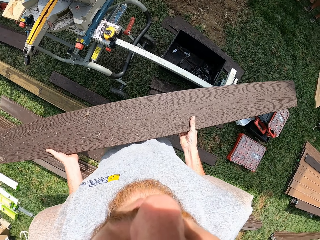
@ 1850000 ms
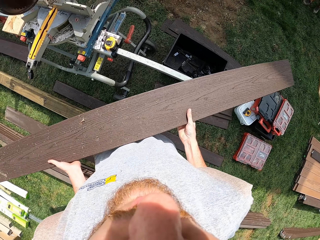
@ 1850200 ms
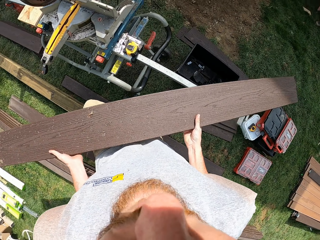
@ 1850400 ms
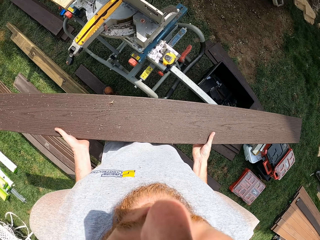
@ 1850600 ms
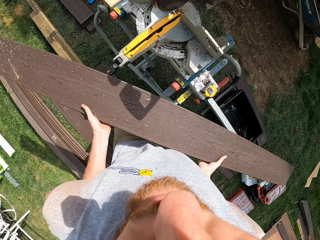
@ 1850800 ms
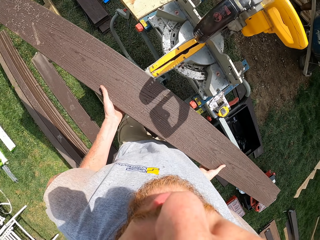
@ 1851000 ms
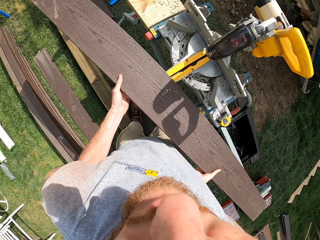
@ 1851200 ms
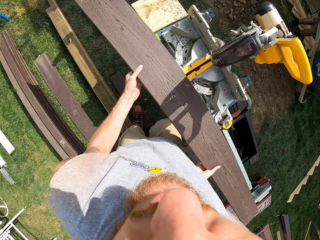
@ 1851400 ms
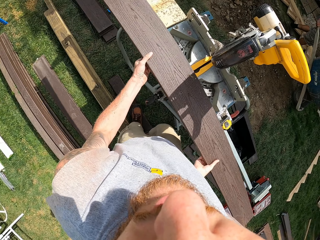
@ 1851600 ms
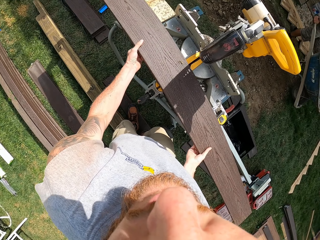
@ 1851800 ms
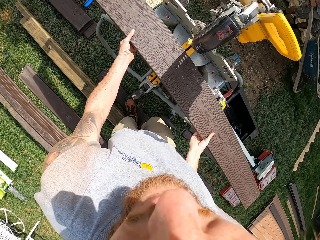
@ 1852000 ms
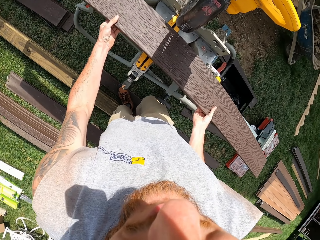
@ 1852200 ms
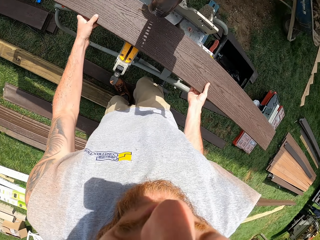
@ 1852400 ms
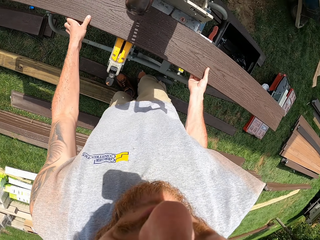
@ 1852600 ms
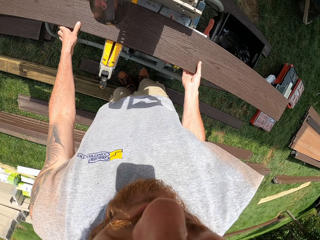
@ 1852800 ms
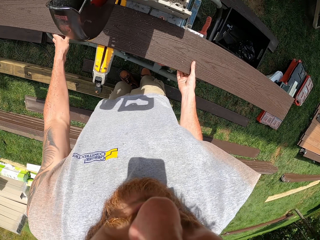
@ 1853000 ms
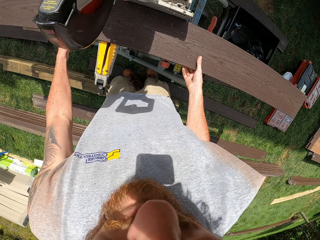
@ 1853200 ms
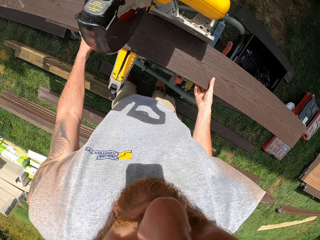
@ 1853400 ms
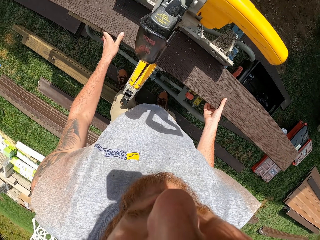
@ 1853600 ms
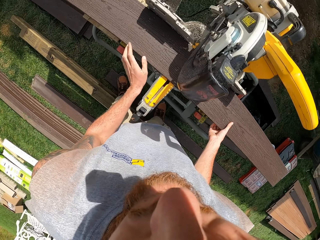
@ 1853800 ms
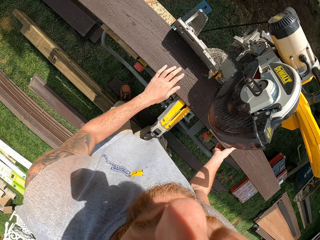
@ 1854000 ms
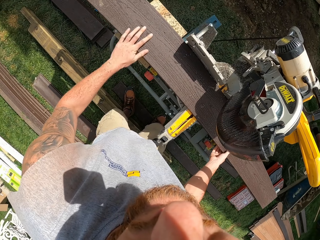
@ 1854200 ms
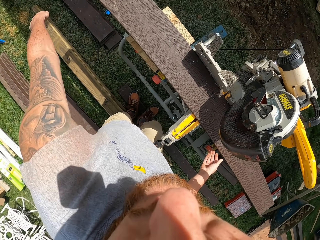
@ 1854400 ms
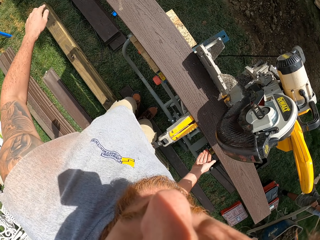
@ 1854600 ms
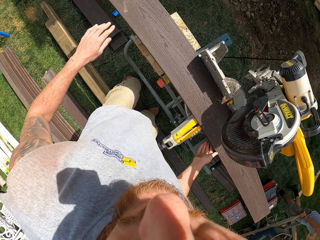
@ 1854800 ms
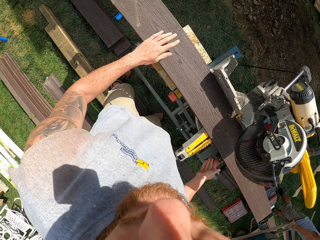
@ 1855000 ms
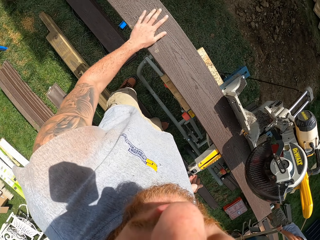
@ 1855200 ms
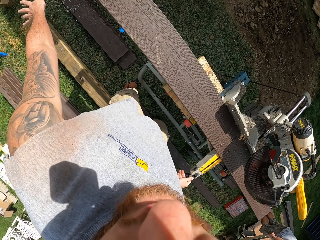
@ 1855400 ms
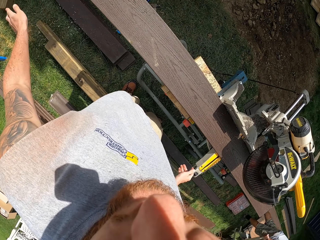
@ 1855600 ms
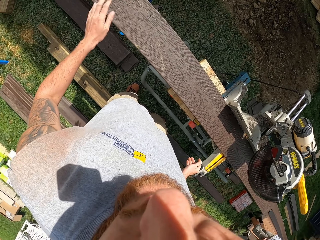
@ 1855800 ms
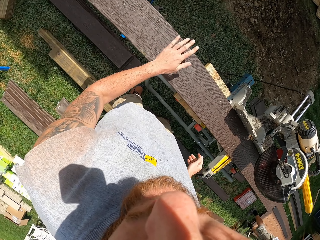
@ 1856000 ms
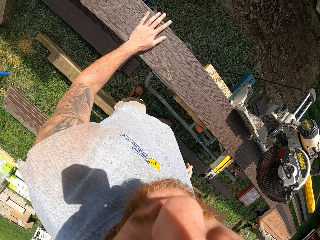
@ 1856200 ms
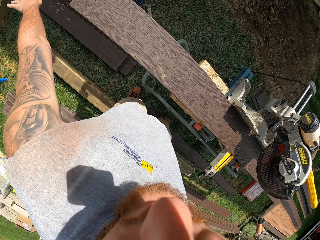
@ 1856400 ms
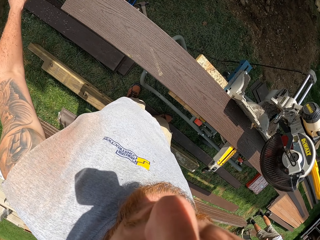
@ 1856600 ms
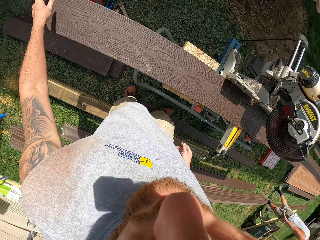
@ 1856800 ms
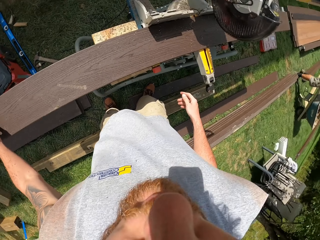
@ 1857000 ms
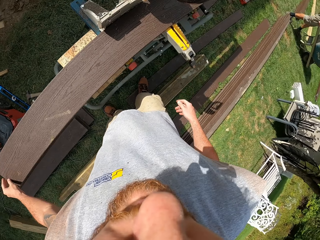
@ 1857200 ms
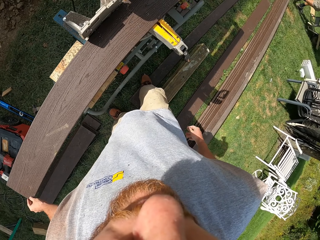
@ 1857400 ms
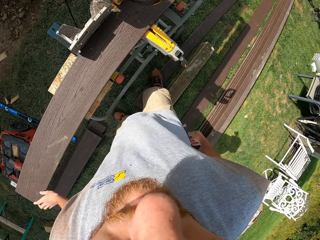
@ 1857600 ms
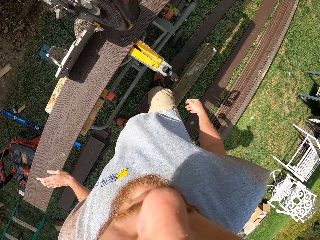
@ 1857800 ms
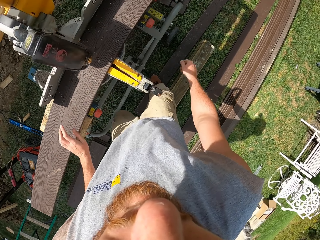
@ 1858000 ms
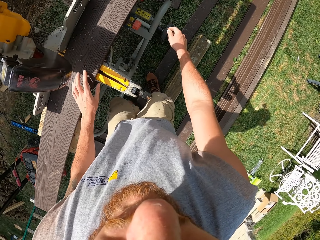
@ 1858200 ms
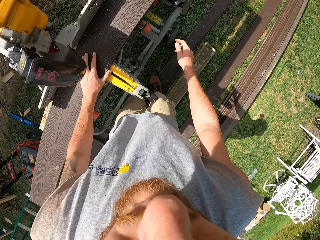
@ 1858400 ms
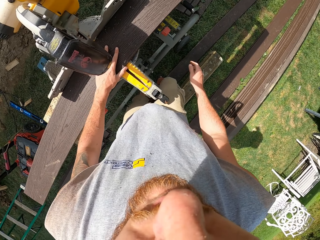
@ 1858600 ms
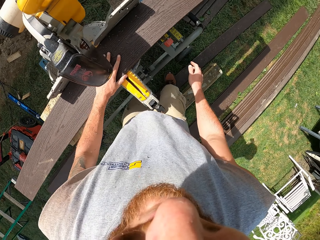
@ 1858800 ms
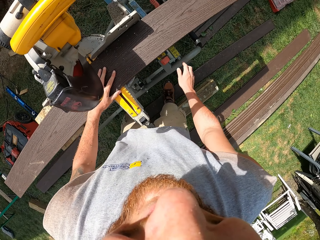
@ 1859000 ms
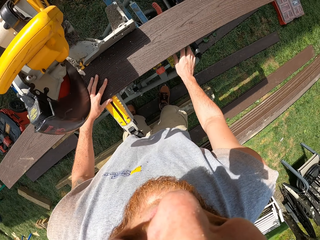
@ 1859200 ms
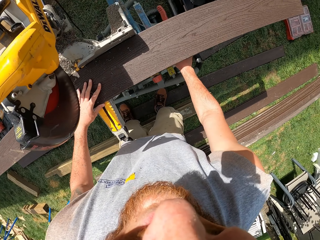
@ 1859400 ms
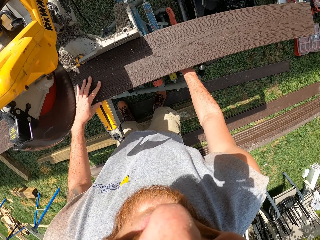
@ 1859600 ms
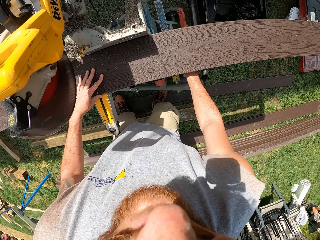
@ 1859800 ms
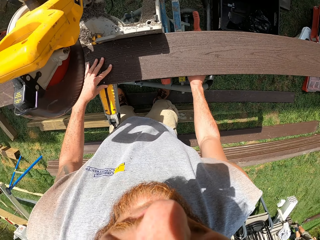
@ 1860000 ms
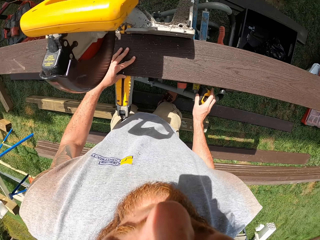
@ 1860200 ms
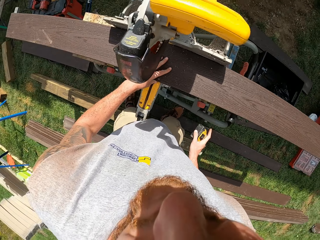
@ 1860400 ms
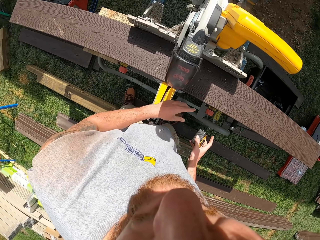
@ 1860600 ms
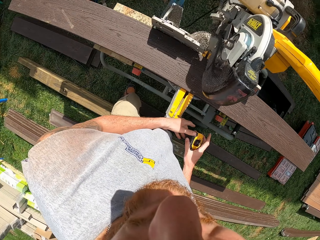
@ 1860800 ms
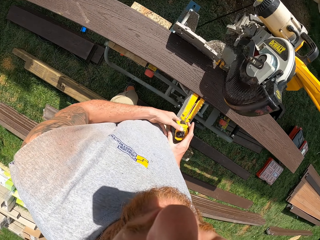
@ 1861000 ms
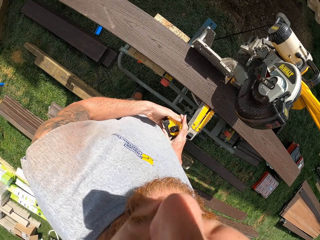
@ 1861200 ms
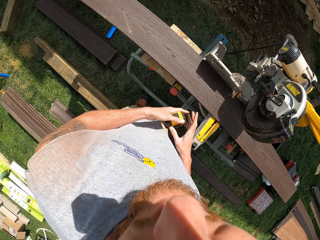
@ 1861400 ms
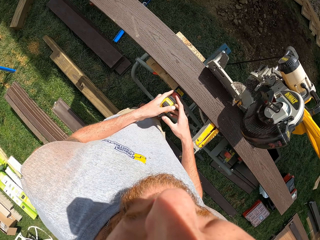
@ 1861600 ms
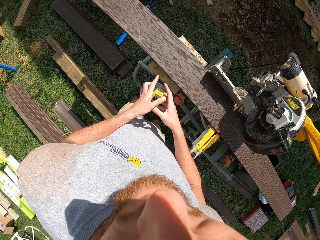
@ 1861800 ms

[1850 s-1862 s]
The camera wearer places the wood on the wood cutter. They wipe the wood with a hand. They pick up a tape measure.

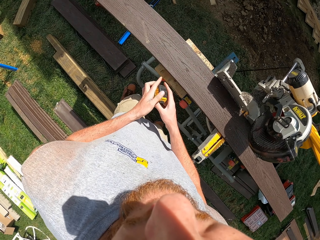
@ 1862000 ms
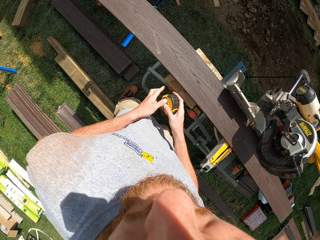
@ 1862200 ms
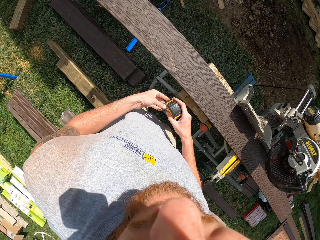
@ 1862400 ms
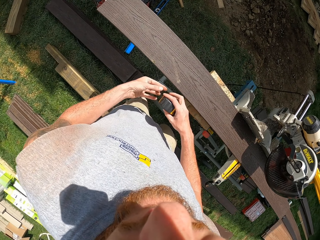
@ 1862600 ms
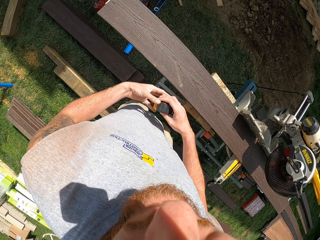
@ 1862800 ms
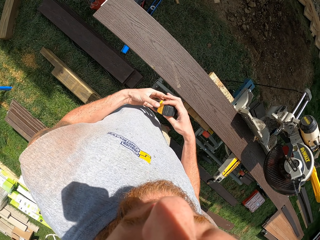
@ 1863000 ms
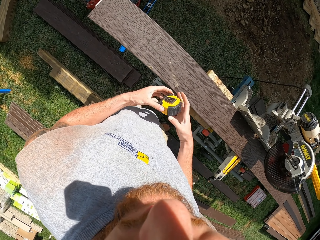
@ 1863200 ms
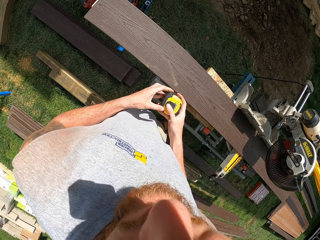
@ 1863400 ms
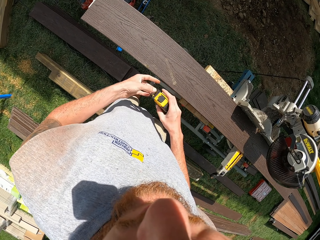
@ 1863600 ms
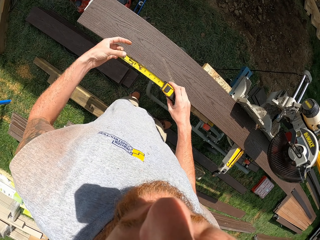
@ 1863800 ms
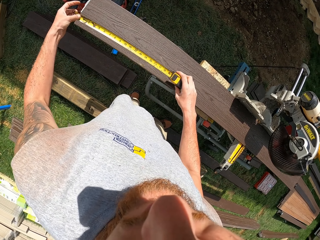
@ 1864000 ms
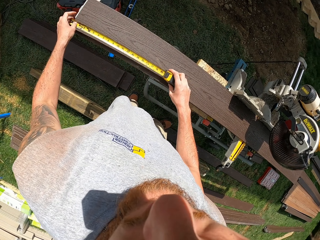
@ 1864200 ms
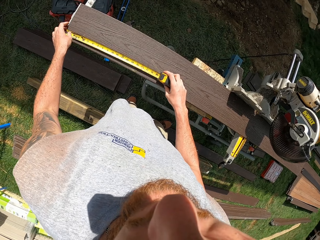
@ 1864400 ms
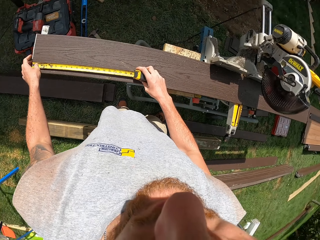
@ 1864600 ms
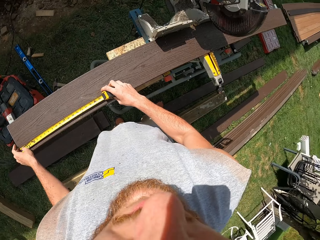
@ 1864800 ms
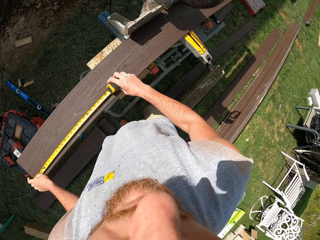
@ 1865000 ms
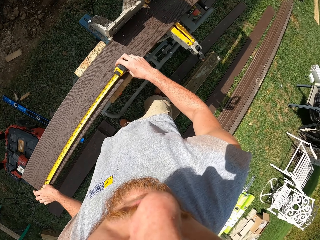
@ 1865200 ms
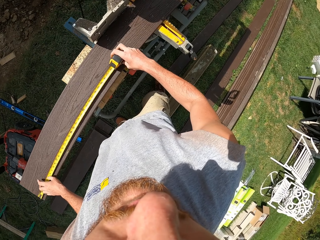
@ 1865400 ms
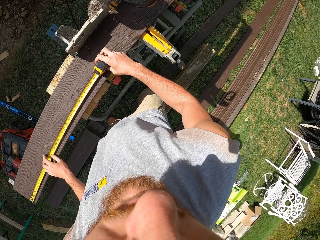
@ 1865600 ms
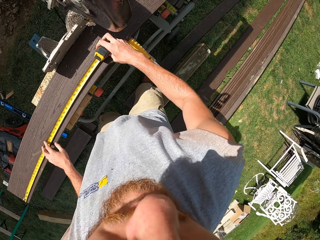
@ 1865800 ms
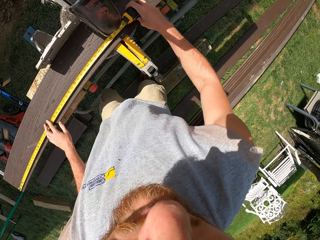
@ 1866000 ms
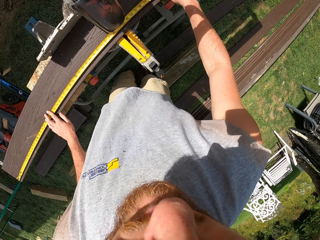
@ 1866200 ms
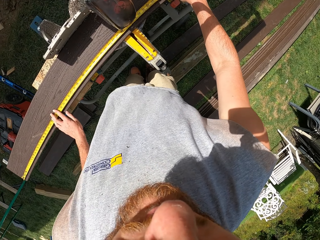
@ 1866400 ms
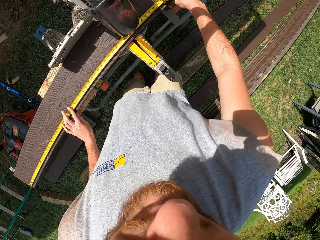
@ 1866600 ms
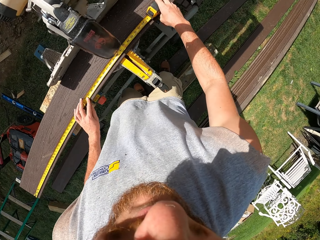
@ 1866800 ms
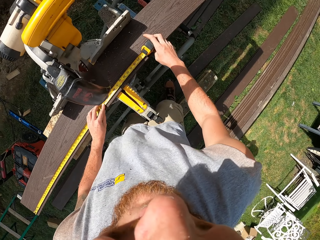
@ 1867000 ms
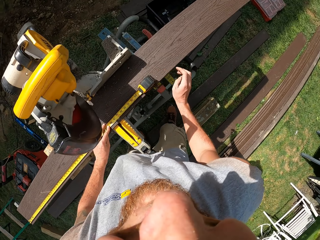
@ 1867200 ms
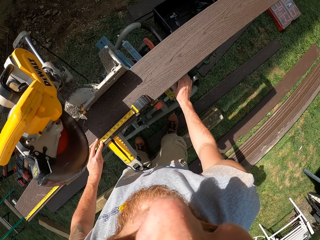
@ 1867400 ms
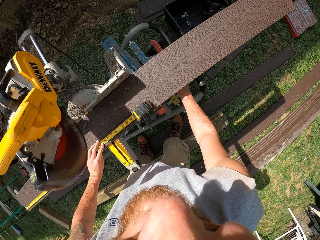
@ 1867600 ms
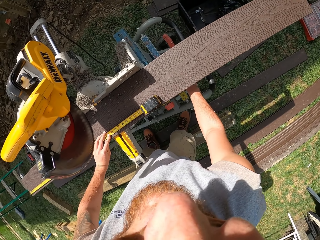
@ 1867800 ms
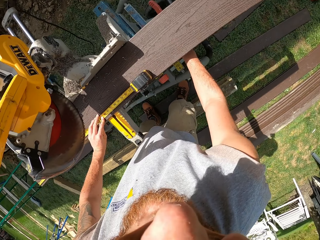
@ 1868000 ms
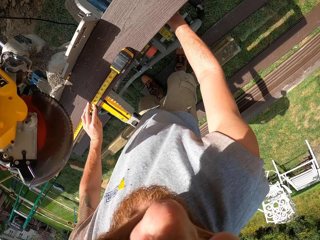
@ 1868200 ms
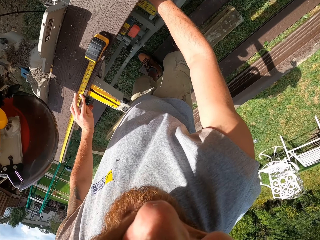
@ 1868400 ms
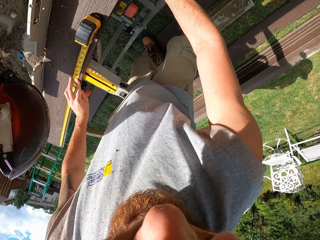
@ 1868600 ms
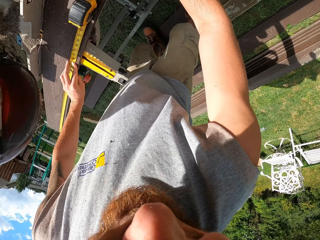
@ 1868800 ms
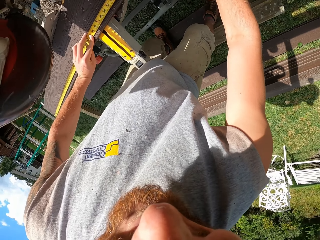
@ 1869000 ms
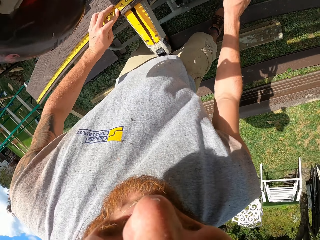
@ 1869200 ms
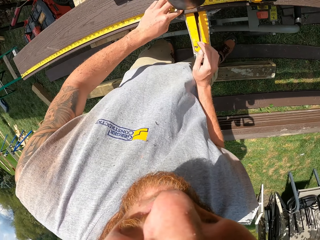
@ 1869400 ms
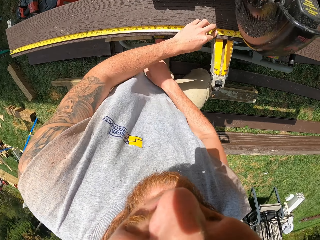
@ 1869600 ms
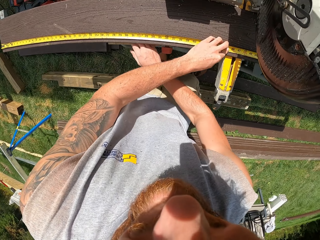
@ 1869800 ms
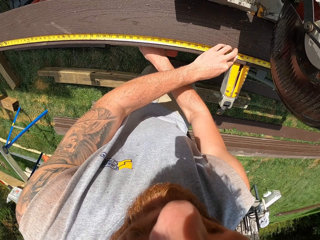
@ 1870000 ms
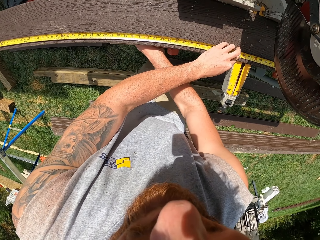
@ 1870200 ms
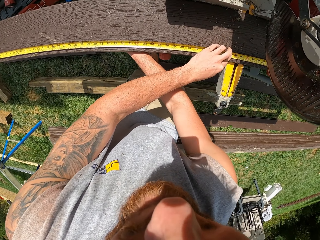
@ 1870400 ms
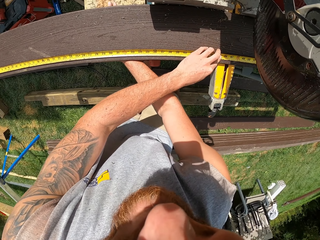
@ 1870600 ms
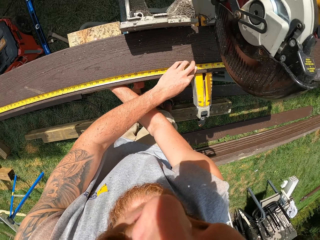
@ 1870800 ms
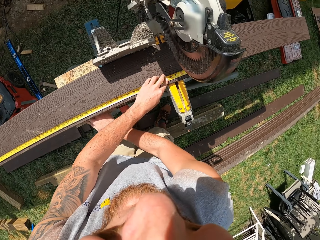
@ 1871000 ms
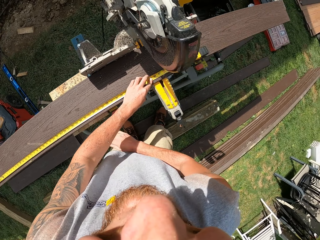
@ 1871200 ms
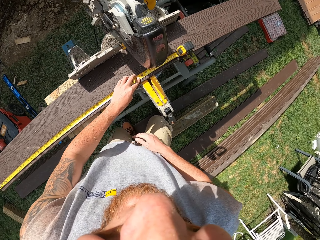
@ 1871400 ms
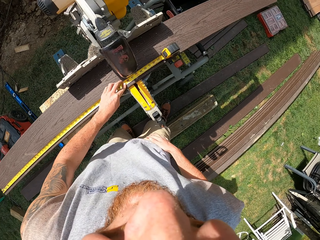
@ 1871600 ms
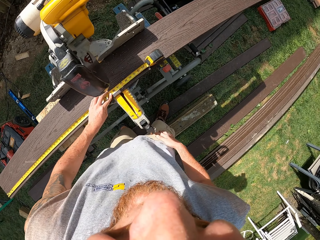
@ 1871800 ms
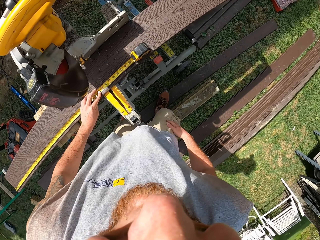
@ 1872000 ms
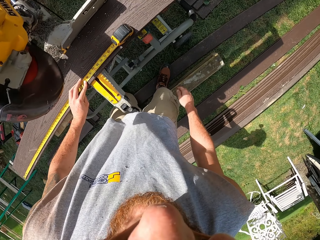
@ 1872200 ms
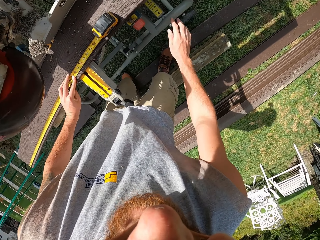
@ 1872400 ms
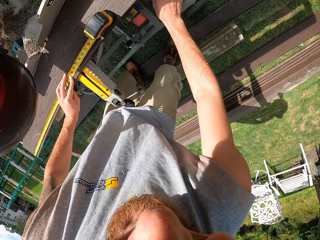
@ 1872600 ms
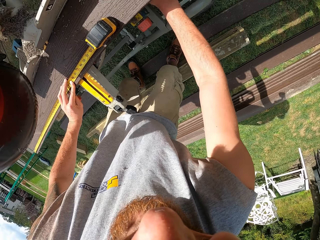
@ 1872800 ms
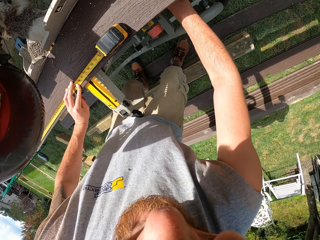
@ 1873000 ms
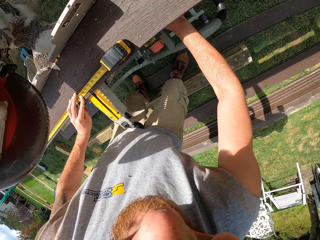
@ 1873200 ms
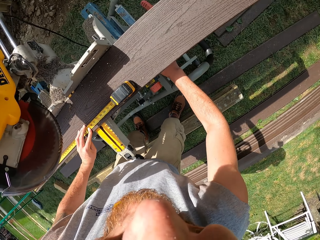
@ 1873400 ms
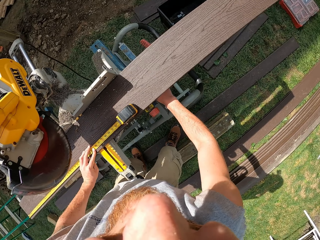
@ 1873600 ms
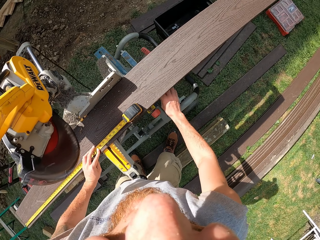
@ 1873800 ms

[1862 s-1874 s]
The camera wearer opens the tape measure. They measure the wood on the wood cutter. They pick up a knife. They pick up a retractable knife.
